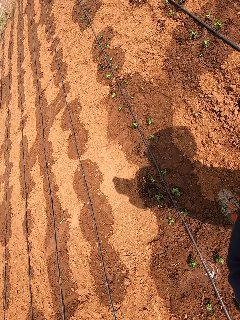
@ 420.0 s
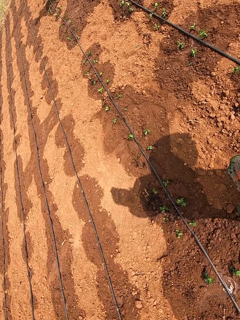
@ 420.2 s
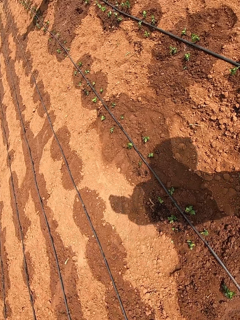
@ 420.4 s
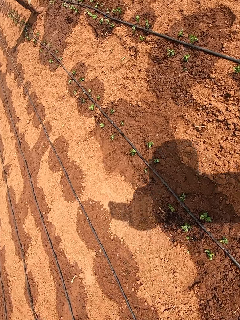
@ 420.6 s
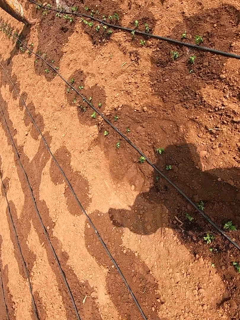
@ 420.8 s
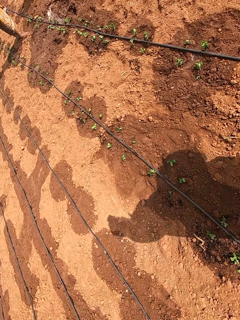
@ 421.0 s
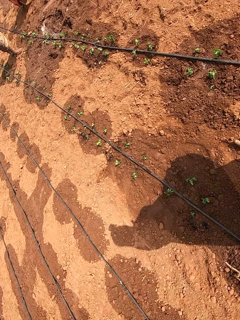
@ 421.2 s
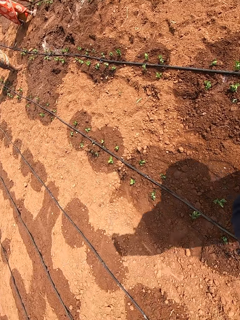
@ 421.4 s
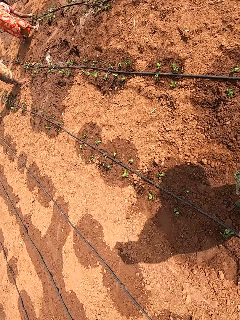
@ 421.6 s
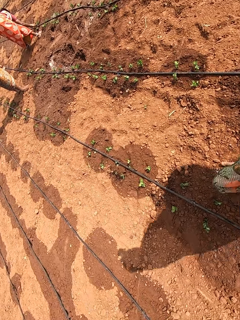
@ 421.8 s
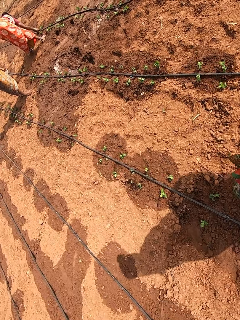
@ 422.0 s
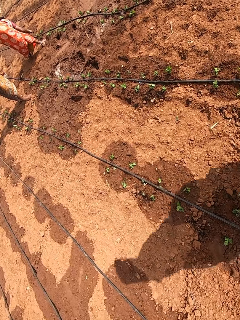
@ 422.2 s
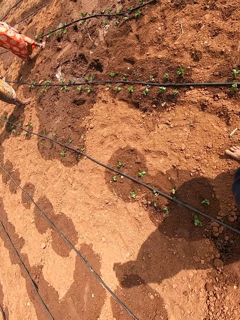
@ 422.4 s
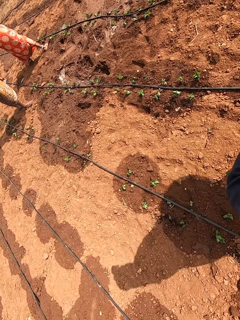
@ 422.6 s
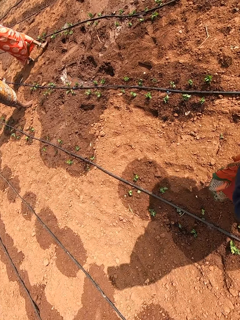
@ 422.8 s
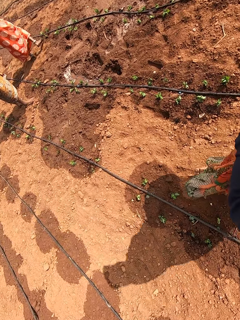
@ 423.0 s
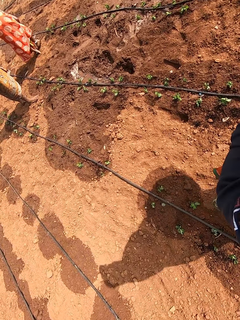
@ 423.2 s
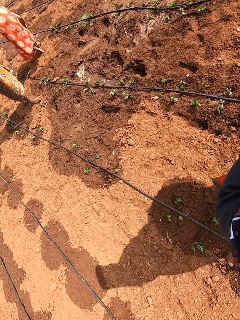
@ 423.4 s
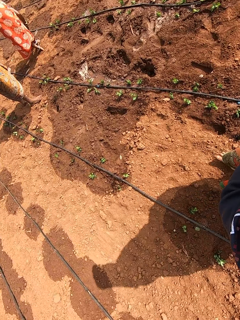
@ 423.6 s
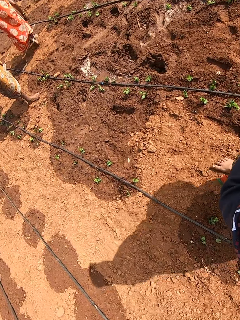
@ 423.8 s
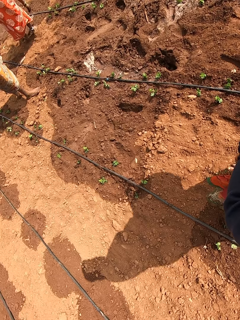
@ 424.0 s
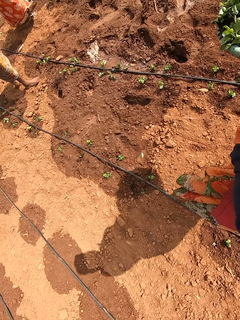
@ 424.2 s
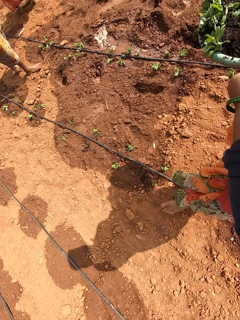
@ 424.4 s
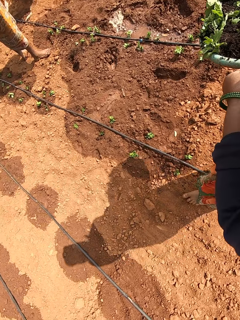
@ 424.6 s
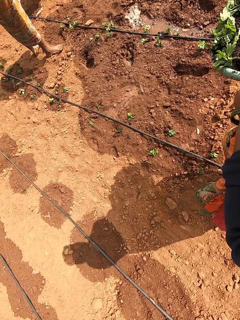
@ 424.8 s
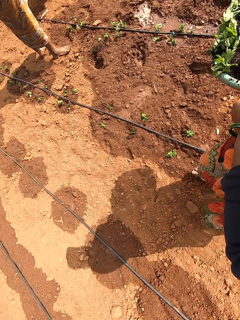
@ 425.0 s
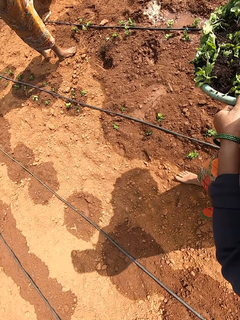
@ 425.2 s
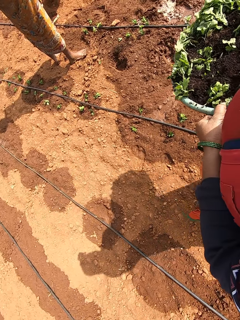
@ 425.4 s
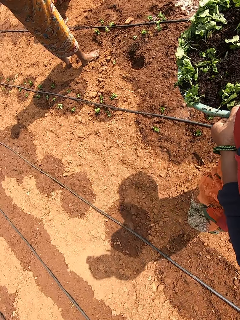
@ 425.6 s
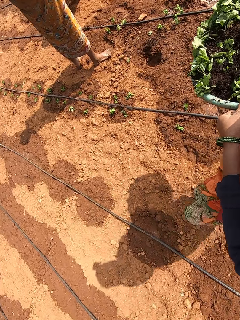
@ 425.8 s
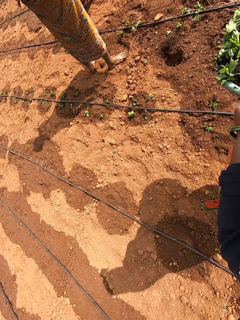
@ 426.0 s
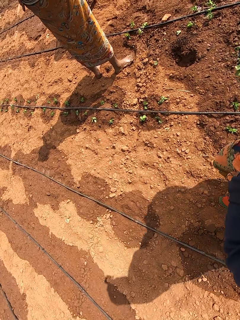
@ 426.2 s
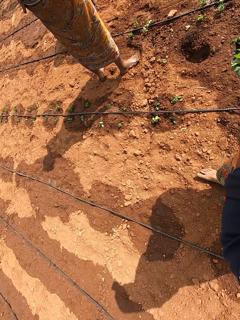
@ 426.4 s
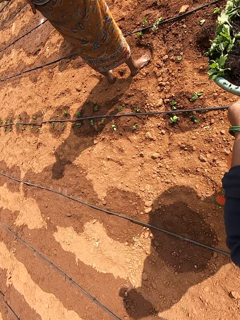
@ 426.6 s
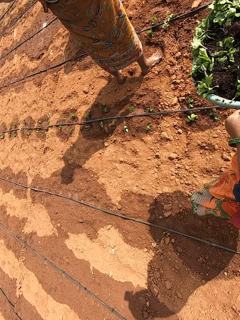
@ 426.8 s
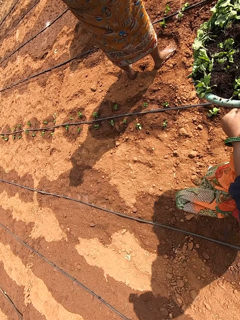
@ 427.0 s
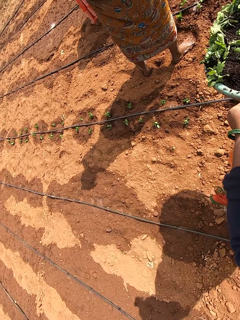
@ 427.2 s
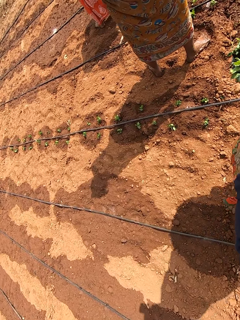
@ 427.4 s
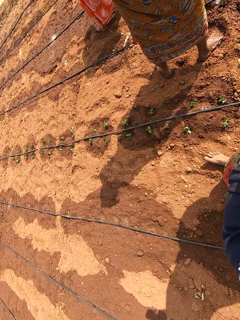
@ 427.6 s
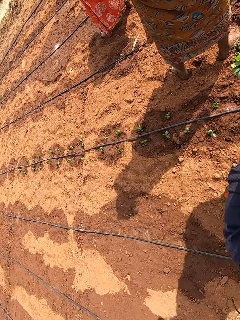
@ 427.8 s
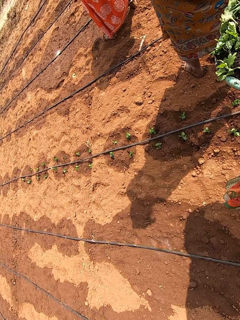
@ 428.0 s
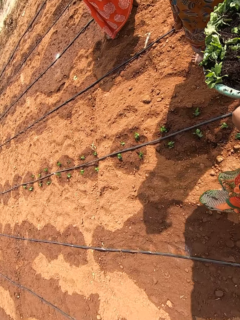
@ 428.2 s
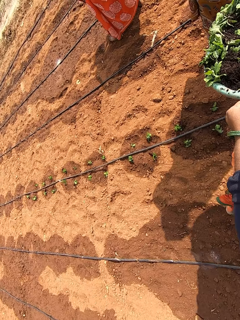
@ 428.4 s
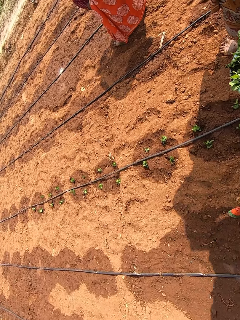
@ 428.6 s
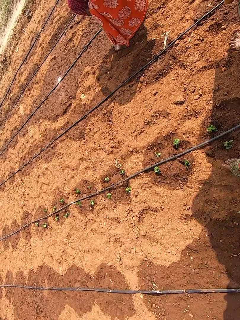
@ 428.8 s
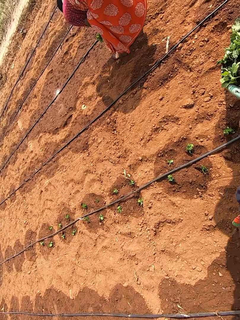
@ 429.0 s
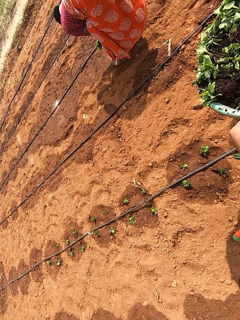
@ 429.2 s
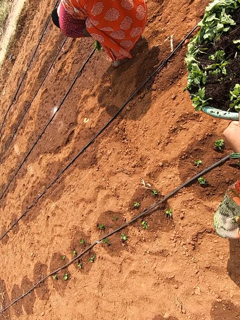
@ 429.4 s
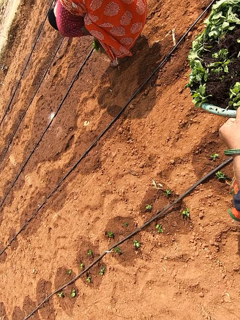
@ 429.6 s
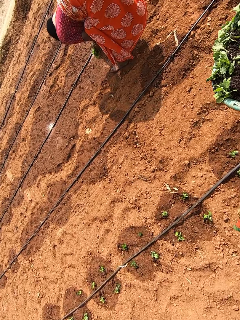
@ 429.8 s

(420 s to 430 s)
The camera wearer walks with the bowl of collard green vegetables in her hands.

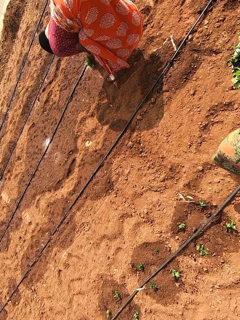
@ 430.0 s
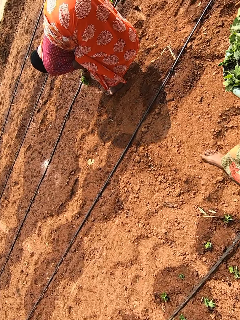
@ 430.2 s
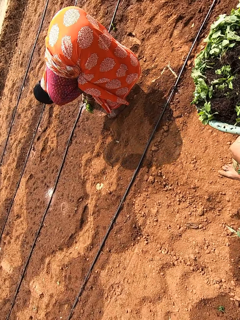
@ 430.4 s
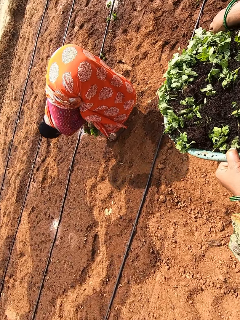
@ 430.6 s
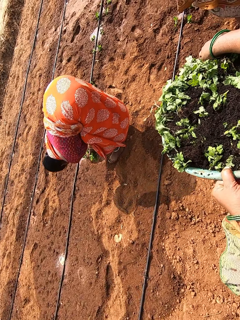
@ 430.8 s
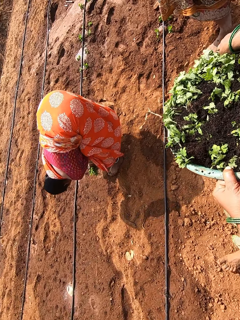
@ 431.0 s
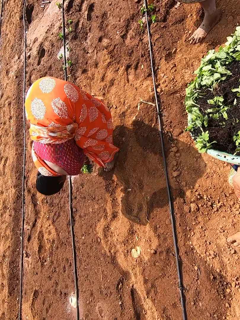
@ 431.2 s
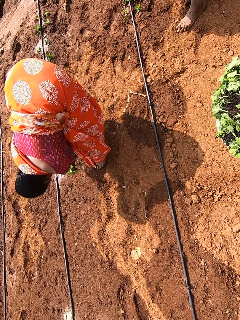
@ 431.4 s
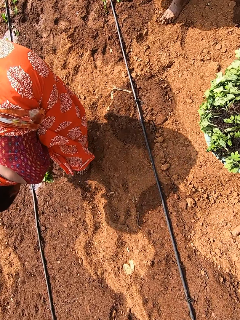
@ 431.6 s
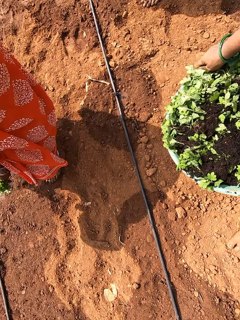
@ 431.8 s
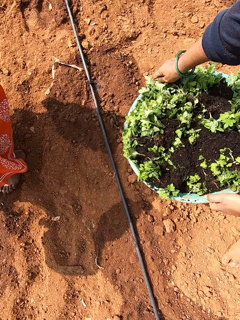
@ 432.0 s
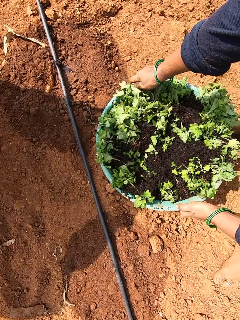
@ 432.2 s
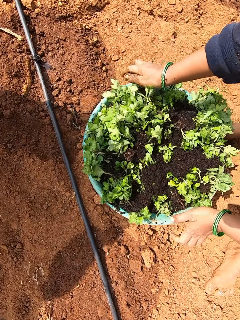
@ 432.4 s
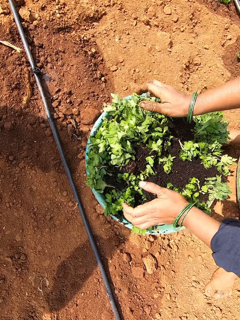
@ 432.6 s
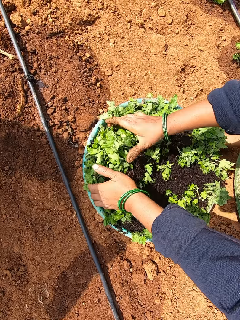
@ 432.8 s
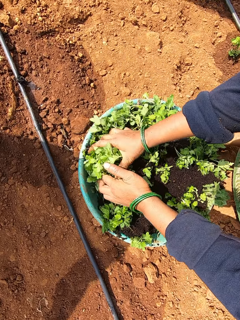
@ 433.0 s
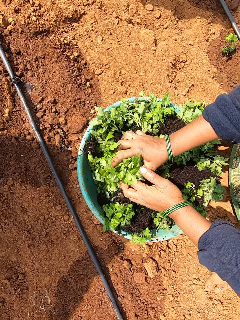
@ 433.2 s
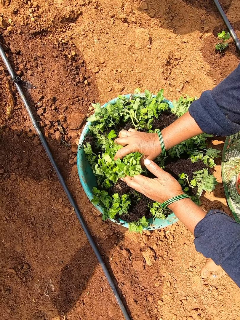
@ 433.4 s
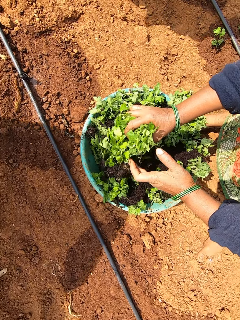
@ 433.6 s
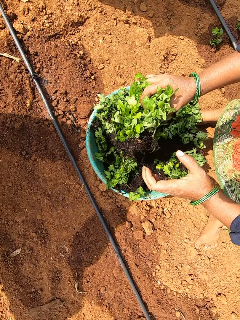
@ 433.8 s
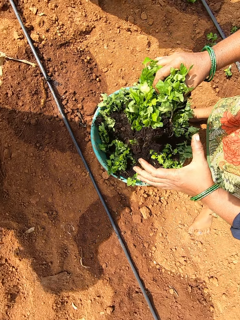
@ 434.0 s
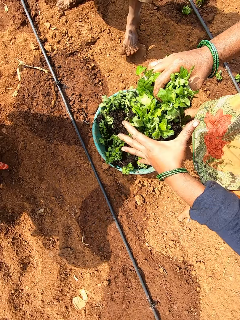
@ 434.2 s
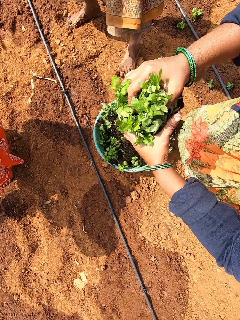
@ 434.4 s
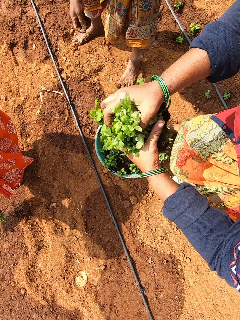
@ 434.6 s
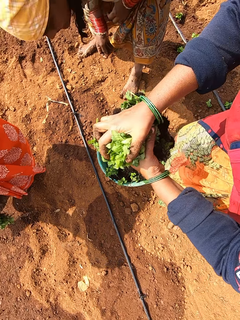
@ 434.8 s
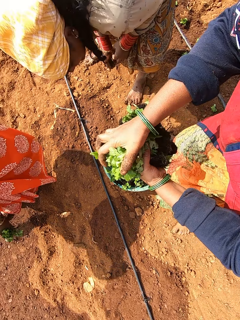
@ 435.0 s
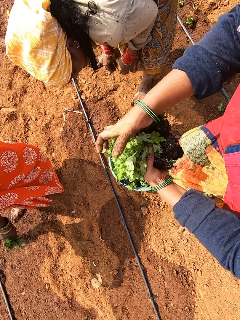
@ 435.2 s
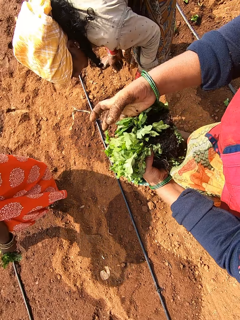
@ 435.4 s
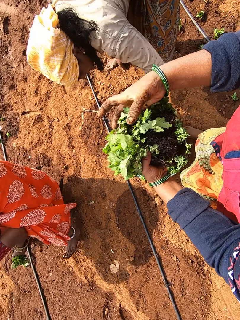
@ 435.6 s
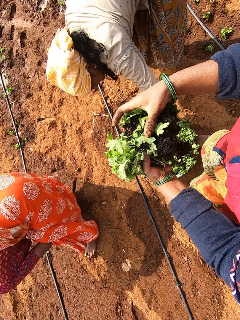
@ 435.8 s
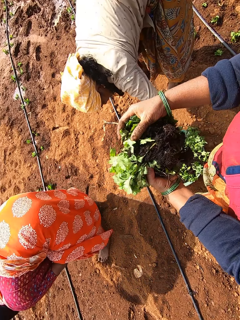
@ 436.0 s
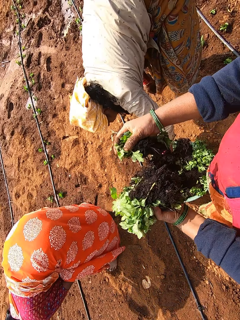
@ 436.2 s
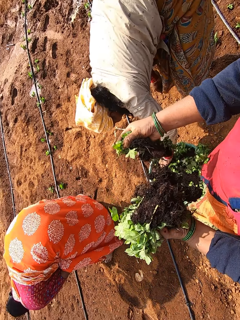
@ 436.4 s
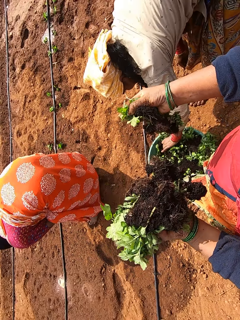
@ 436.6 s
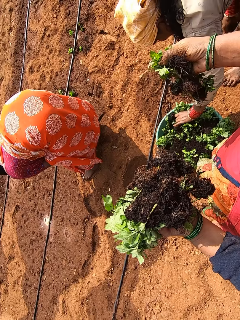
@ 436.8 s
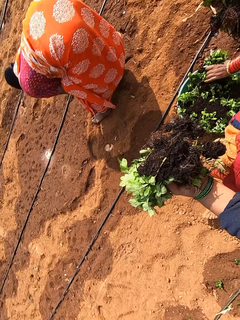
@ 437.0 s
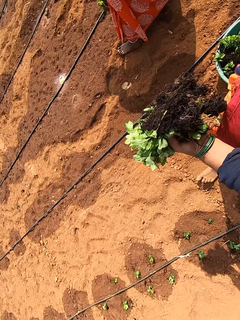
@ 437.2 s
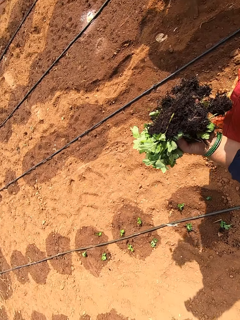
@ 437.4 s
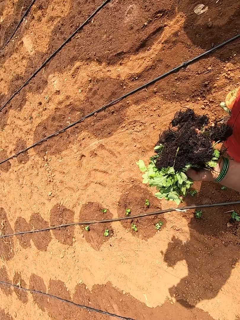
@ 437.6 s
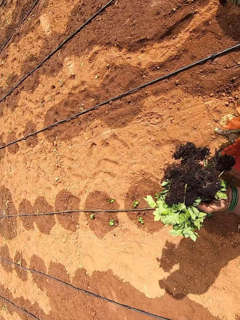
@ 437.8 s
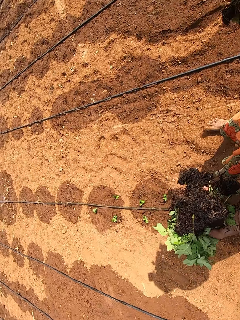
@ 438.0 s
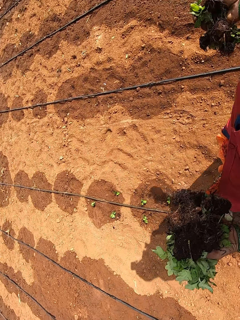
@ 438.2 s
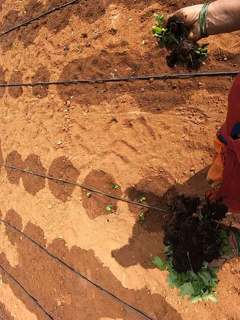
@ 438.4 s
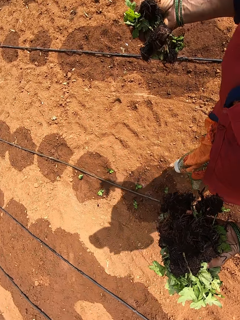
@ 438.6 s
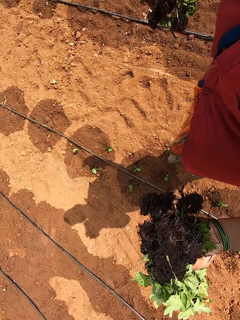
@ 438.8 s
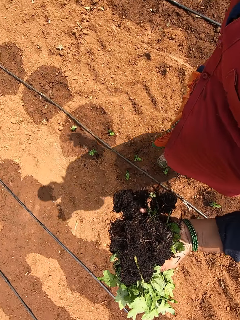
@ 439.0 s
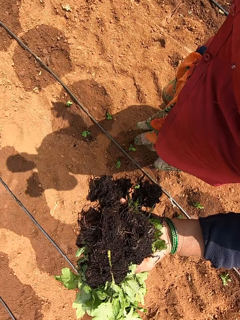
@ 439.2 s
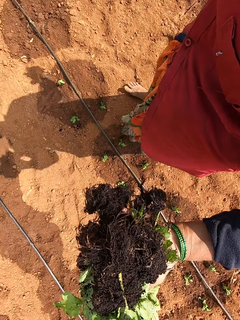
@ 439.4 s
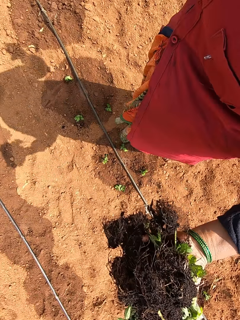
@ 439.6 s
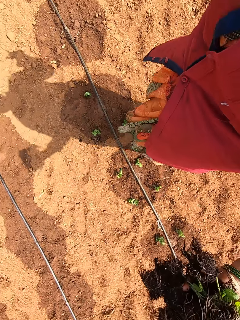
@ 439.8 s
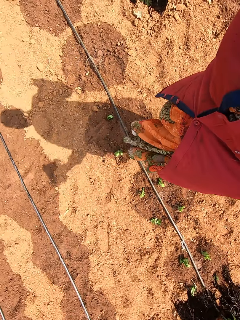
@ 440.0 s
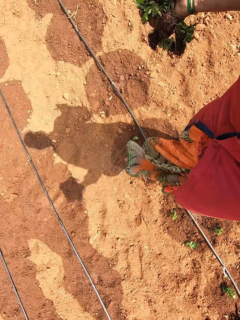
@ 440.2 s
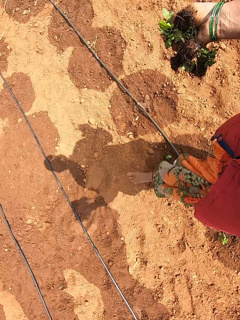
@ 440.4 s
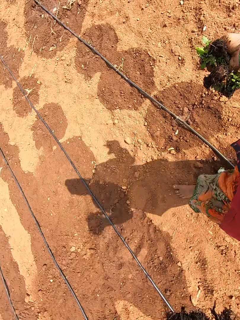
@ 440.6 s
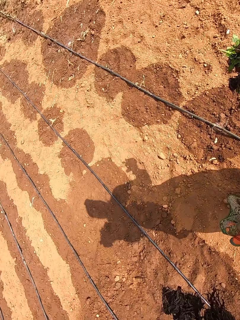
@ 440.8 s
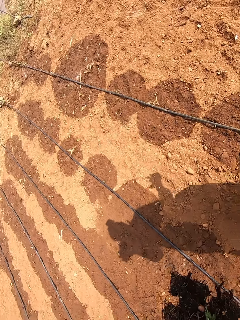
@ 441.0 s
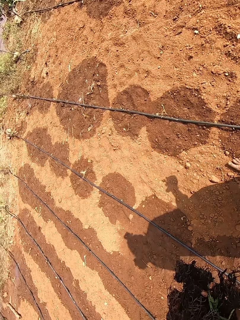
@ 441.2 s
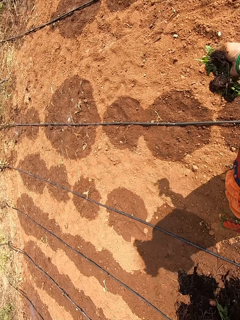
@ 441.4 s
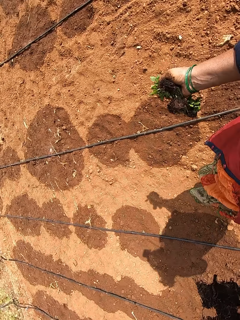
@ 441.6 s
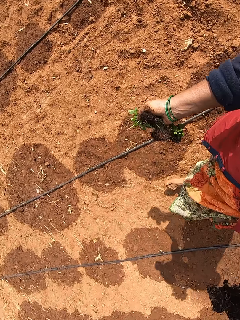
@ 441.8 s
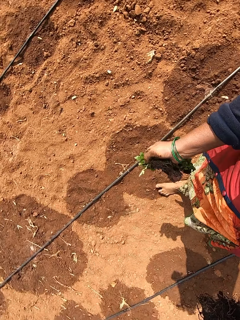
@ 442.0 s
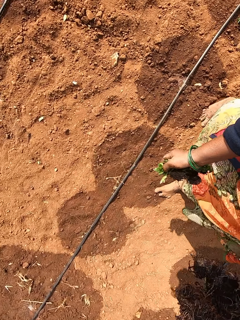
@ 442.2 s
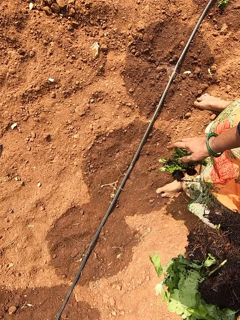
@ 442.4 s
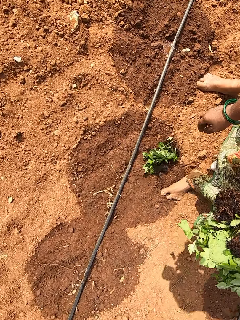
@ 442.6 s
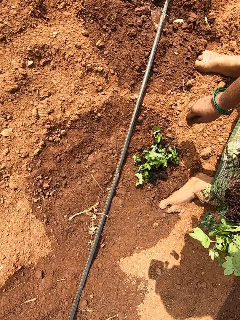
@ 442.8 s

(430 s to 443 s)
The camera wearer places the bowl of collard green vegetables in her hands on the ground. She packs some collard green vegetables or seedlings from the bowl with her right hand. She passes the collard green vegetables from her right hand to her left hand. A woman packs some collard green vegetables from the bowl of collard green vegetables on the ground with her left hand. The camera wearer holds the seedlings. She picks some collard green vegetables from the collard green vegetables in her left hand with her right hand. She walks with the collard green vegetables in her hands. She pours the collard green vegetables in her right hand on the ground.
